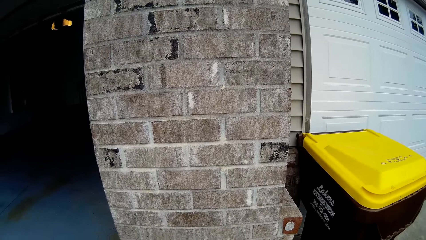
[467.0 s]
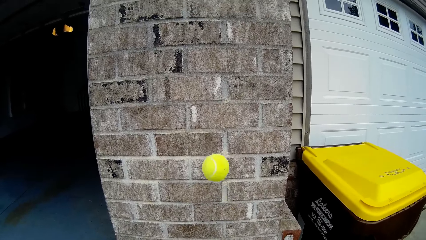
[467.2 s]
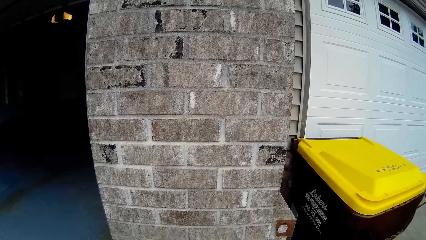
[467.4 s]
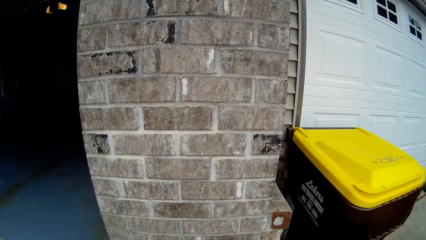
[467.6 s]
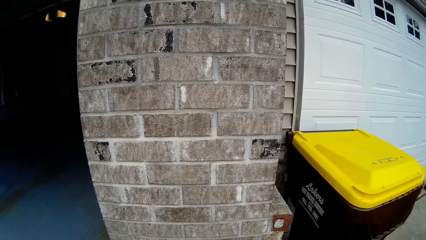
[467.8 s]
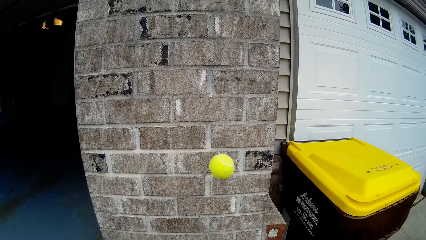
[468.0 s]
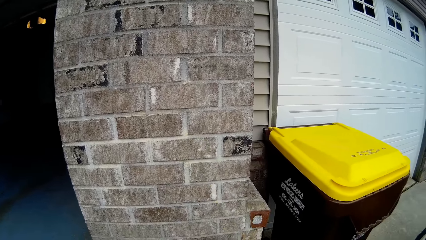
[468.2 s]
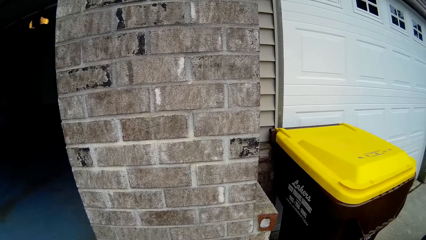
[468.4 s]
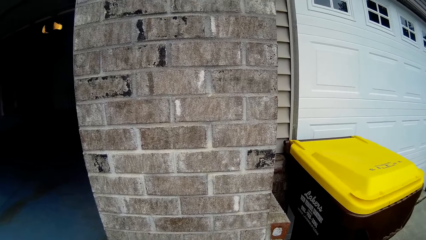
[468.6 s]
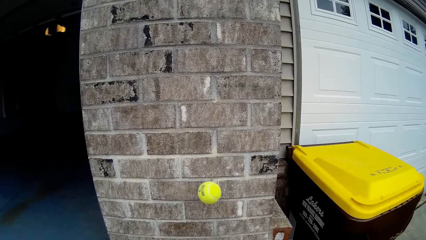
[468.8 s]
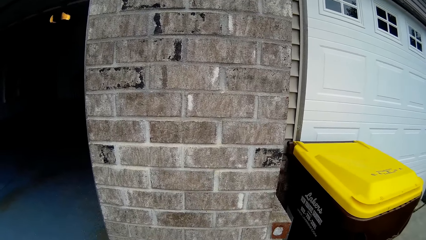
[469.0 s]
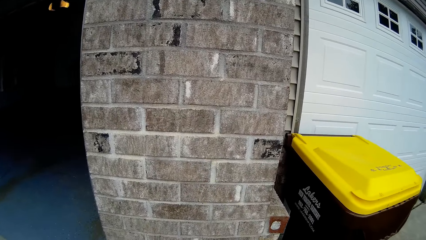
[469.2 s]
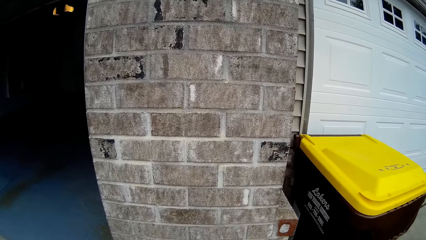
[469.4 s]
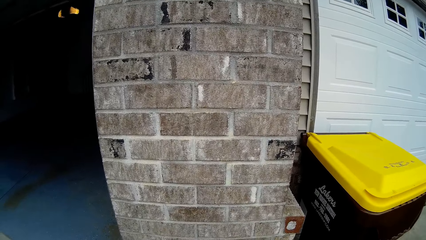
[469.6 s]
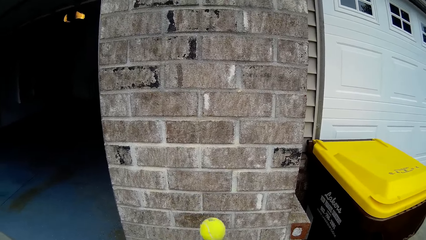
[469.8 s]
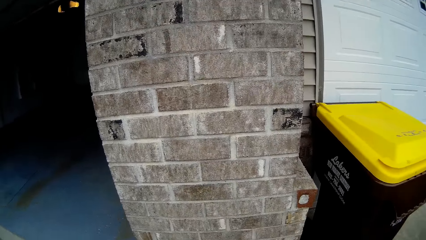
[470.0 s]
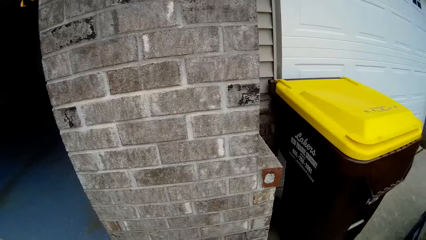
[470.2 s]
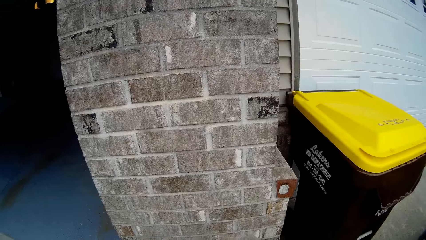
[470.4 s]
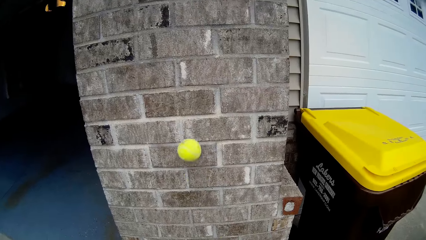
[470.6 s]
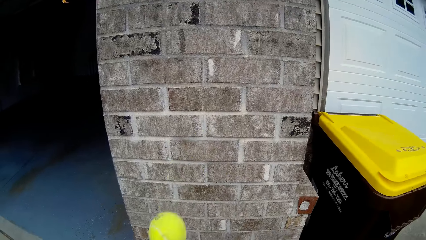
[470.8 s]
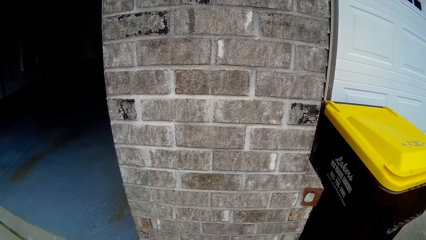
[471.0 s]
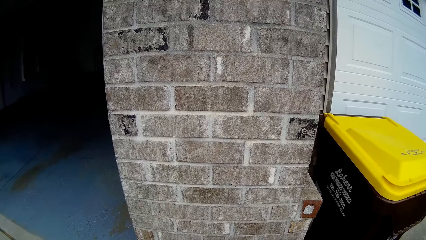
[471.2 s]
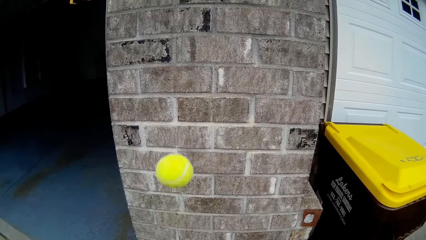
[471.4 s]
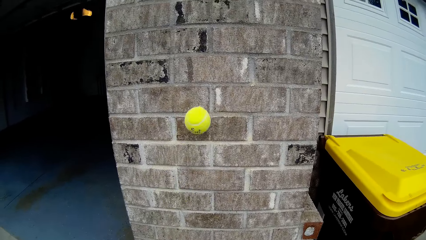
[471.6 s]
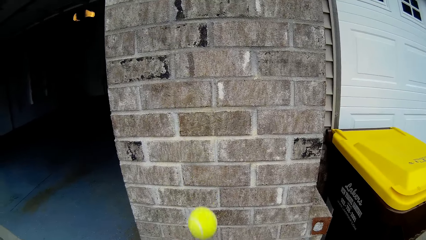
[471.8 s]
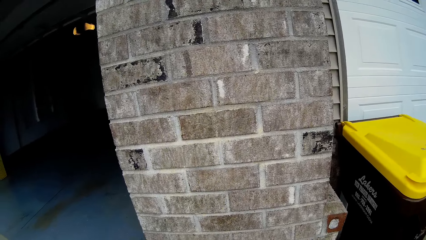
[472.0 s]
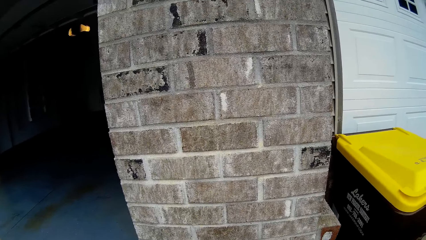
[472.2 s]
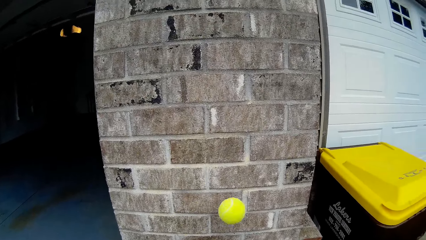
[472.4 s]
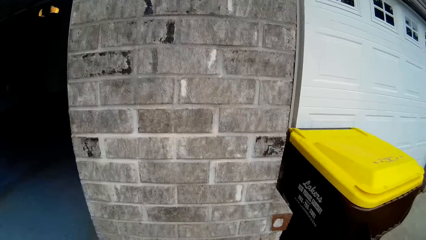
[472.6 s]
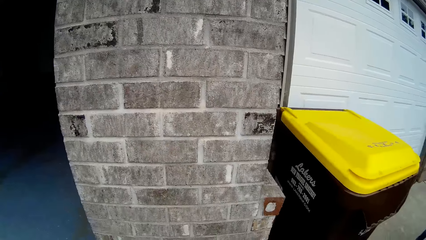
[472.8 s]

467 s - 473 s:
The camera wearer throws the ball on the wall and catches the ball. They throw the ball on the wall and catch the ball. They throw the ball on the wall and catch the ball. They throw the ball on the wall and catch the ball. They throw the ball on the wall and catch the ball. They throw the ball on the wall and catch the ball.

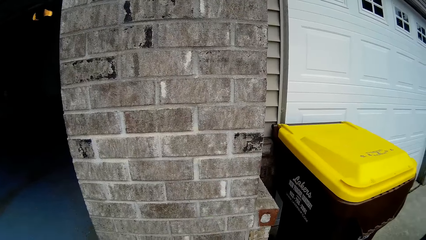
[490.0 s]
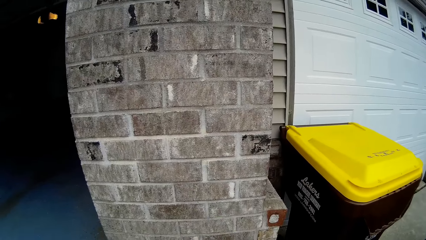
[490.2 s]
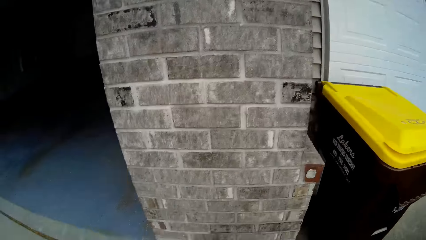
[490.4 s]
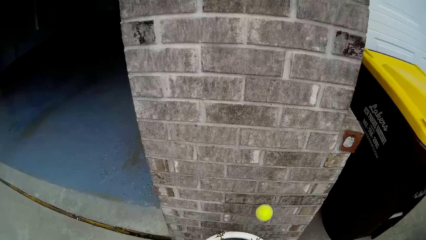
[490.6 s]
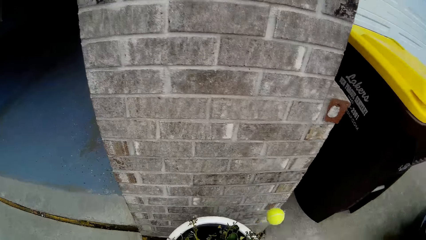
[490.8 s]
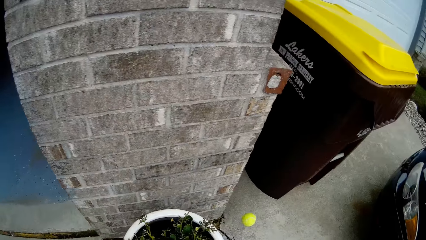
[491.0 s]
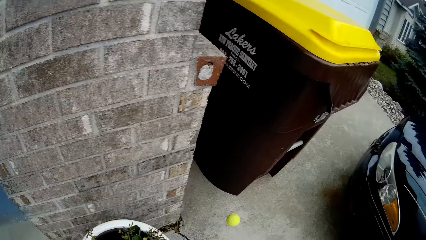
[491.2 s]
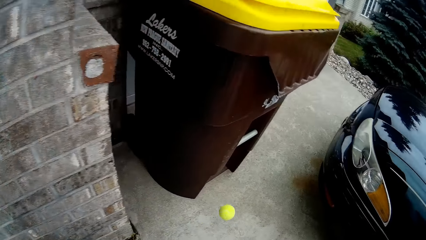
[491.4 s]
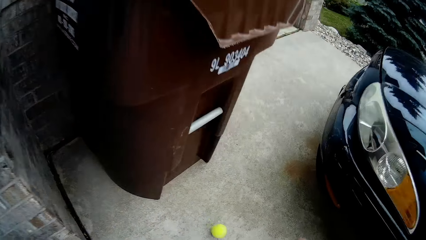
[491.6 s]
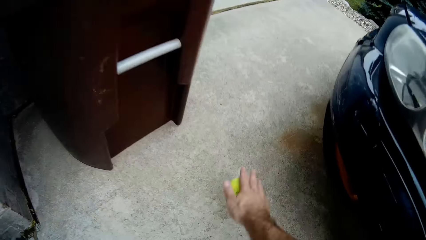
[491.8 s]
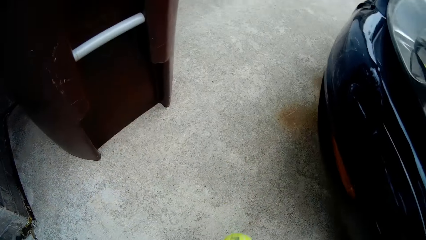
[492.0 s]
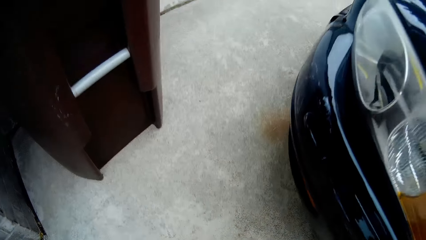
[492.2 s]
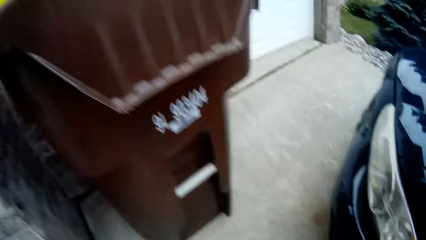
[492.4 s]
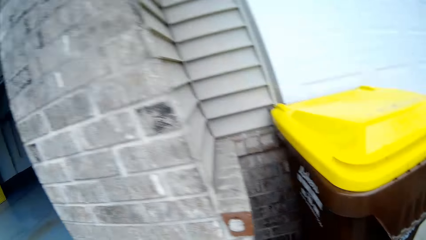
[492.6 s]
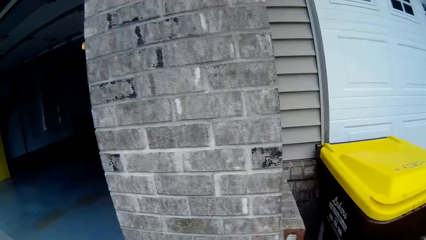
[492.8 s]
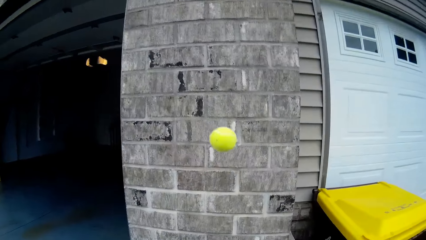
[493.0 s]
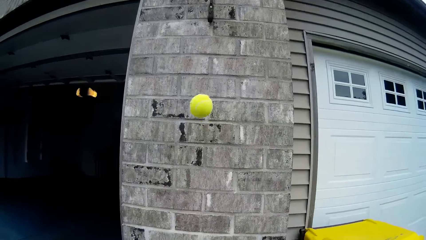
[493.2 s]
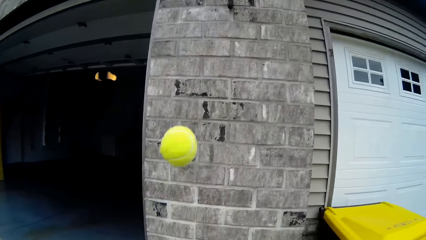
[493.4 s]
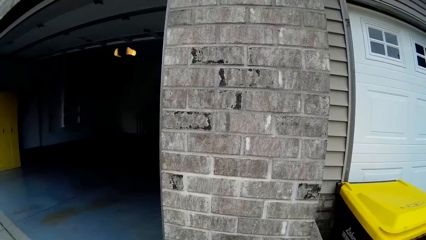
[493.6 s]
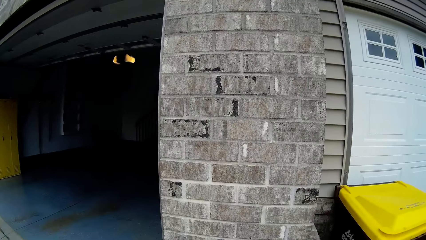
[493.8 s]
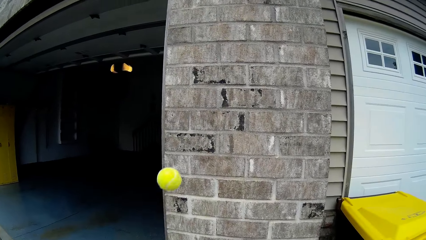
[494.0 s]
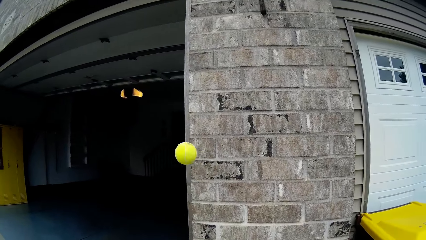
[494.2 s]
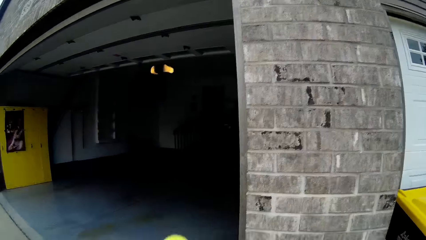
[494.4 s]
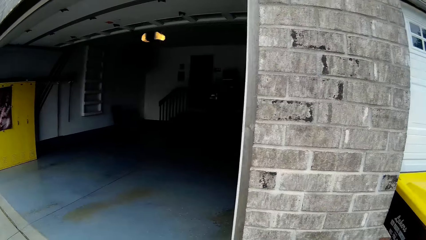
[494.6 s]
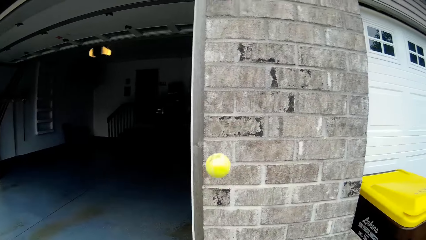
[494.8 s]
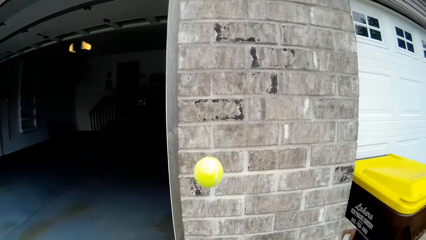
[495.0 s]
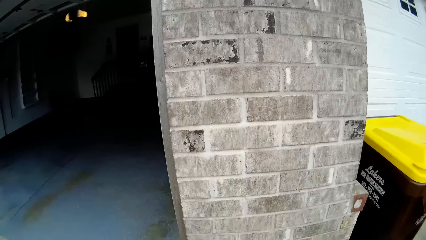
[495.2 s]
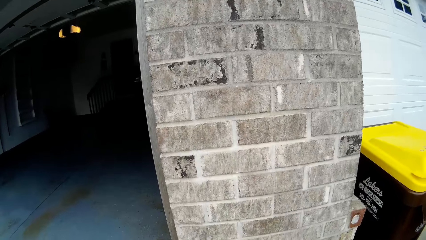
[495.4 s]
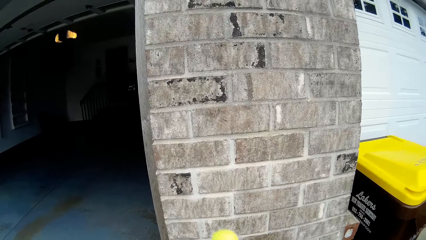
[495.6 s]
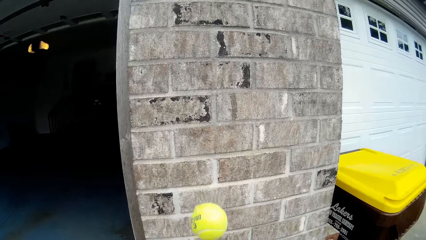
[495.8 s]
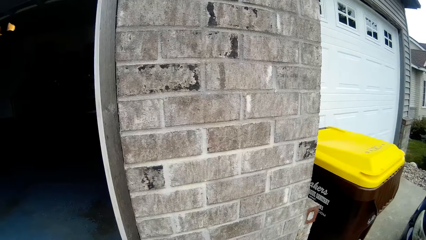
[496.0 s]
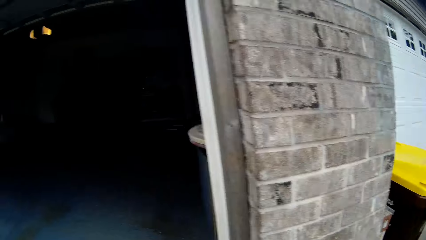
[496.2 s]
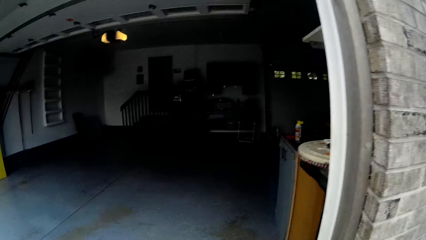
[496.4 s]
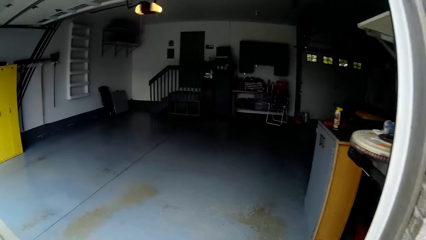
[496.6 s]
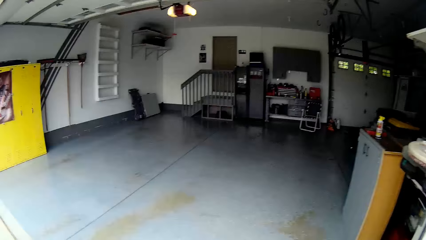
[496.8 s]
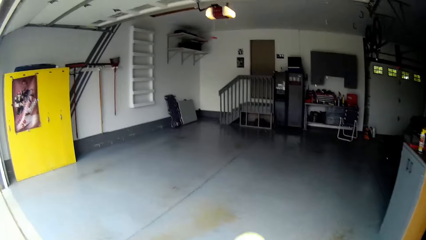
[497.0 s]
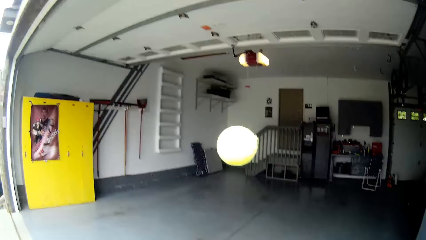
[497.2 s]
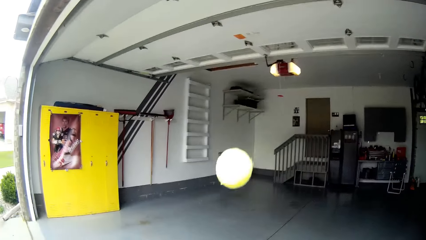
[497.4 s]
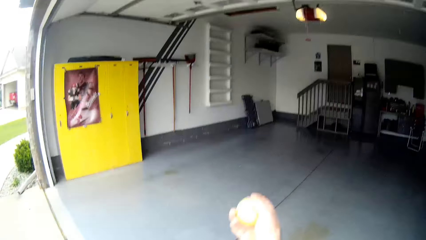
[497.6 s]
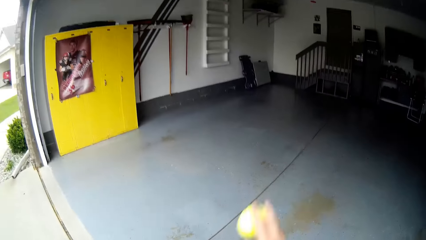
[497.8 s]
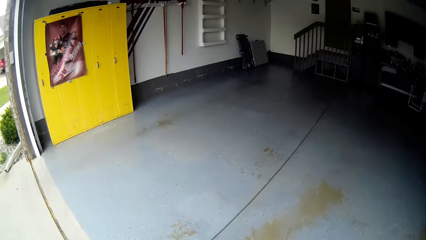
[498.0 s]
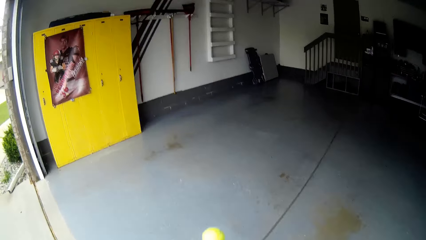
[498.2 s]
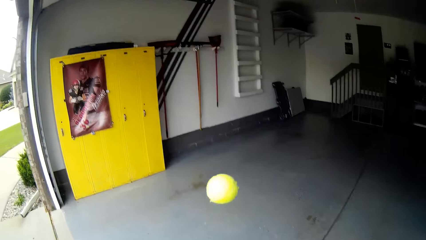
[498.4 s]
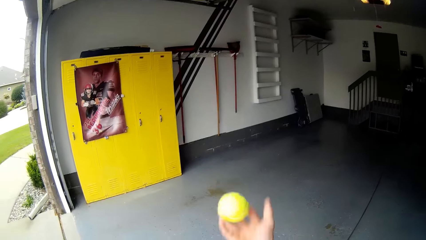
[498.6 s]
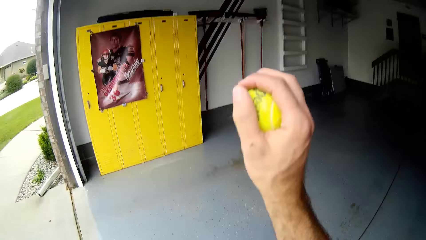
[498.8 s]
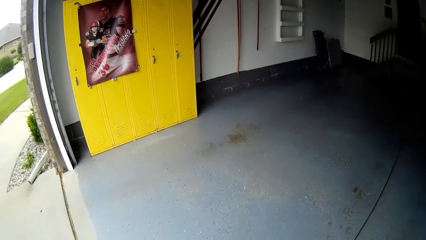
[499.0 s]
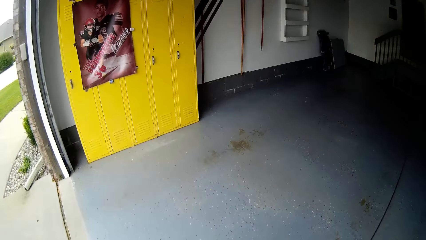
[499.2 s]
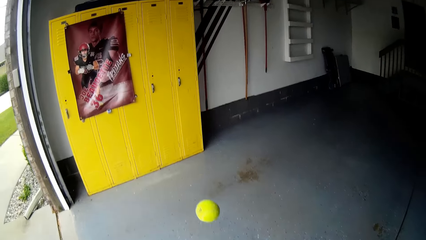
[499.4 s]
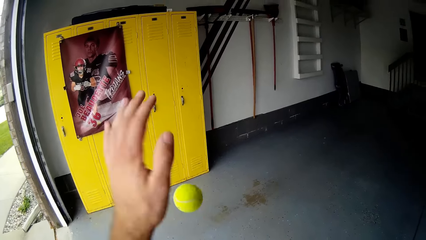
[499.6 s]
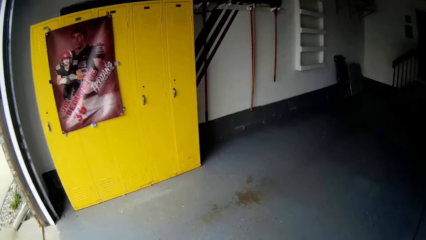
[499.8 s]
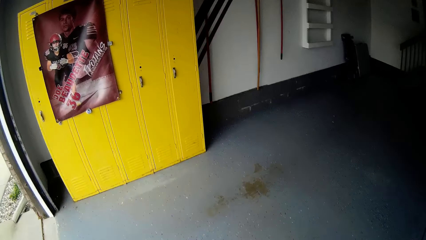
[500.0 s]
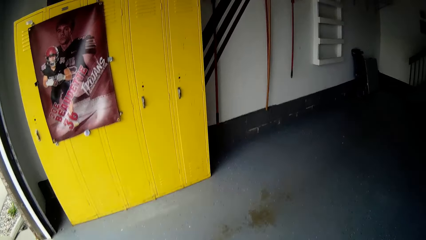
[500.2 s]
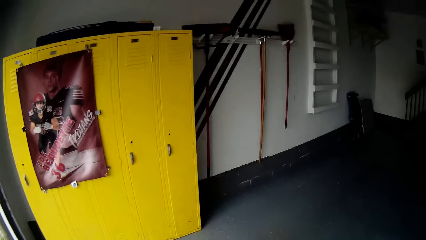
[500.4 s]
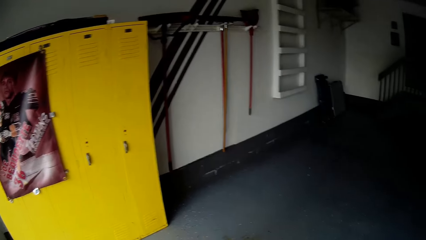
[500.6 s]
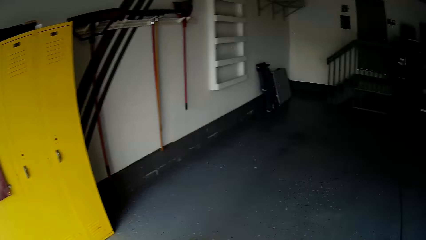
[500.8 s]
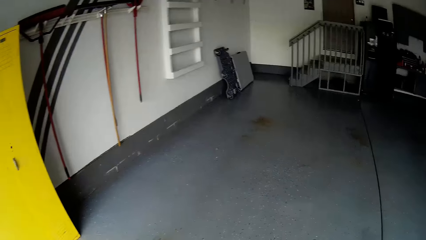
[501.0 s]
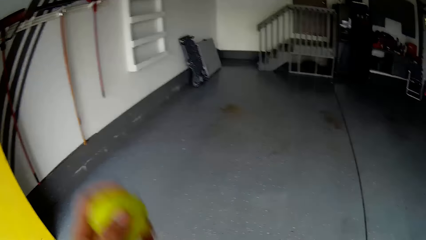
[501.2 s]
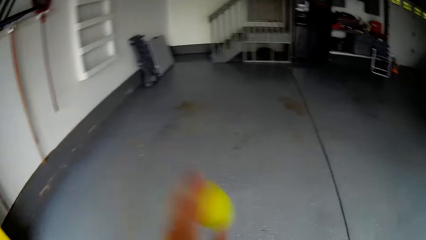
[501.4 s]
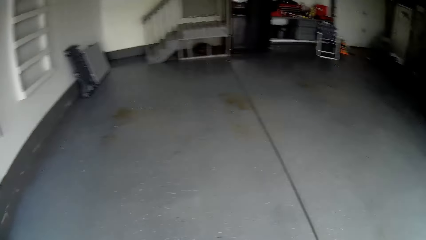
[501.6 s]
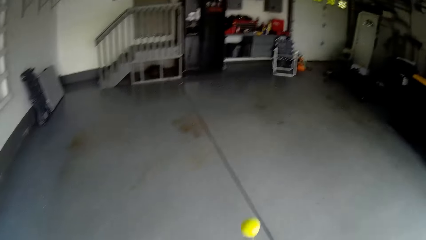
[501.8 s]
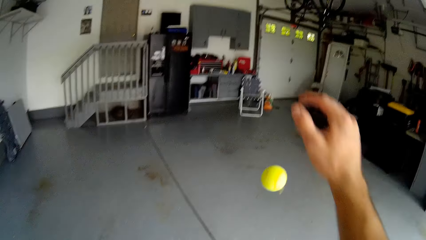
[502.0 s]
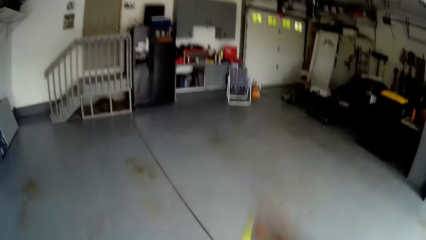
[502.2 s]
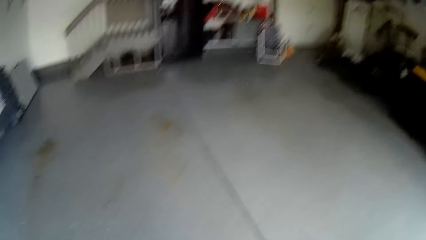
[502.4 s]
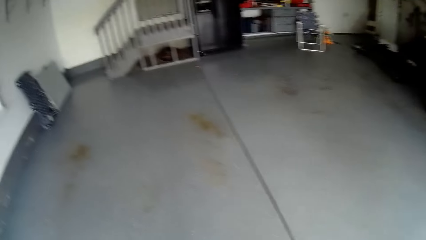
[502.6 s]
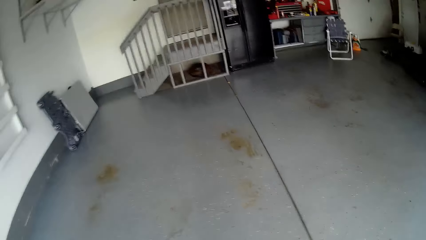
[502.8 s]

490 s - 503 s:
The camera wearer throws the ball on the wall and catches the ball. They take the ball from the ground with the right hand. They play with the tennis ball against another wall. They throw the ball on the wall and catch the ball. They throw the ball on the wall and catch the ball. They throw the ball on the wall and catch the ball. They throw the ball on the wall and catch the ball. They bounce the tennis ball on the floor. They throw the ball down. They walk around playing with the tennis ball.
